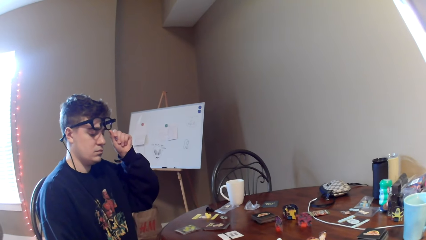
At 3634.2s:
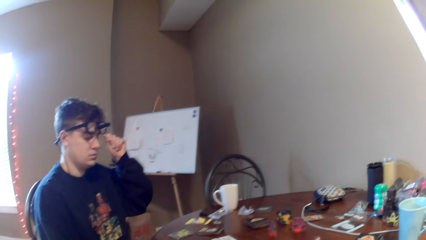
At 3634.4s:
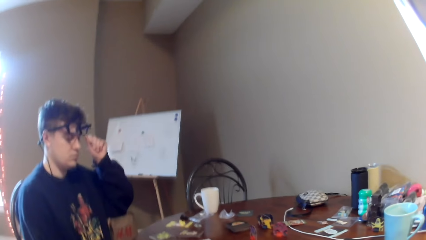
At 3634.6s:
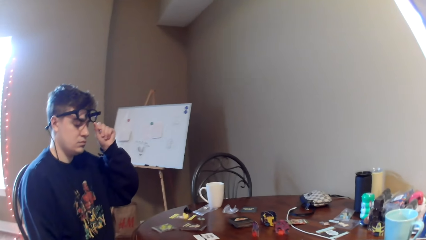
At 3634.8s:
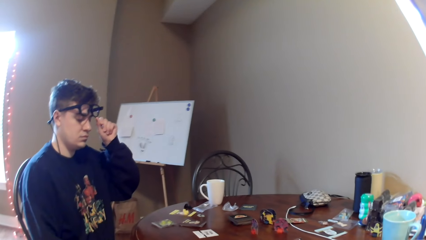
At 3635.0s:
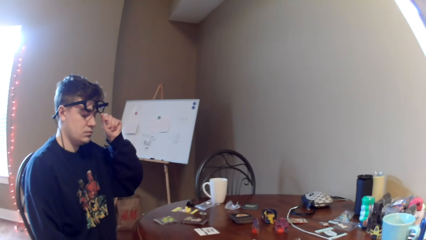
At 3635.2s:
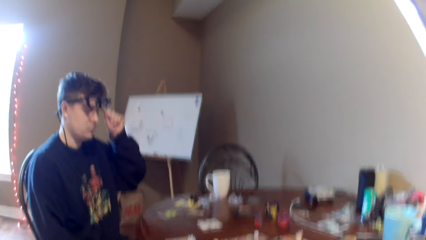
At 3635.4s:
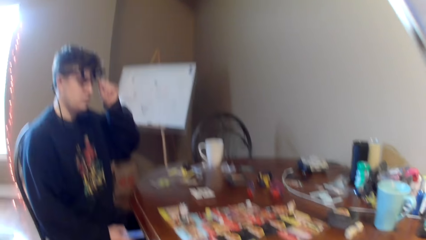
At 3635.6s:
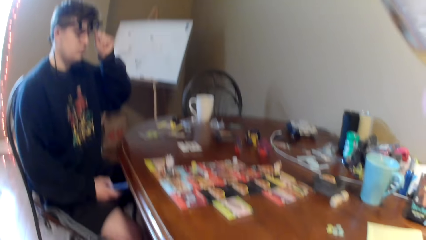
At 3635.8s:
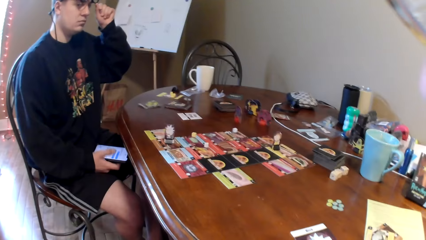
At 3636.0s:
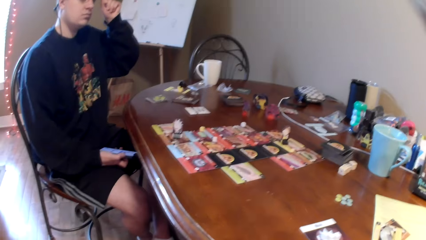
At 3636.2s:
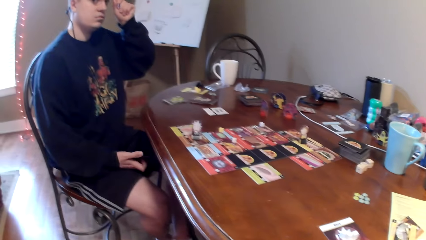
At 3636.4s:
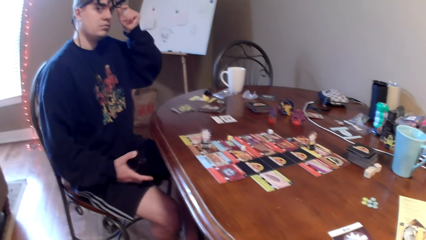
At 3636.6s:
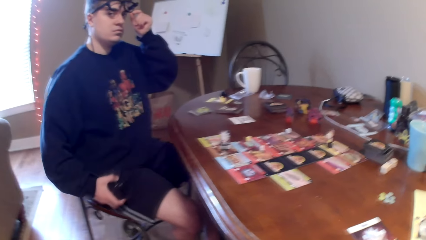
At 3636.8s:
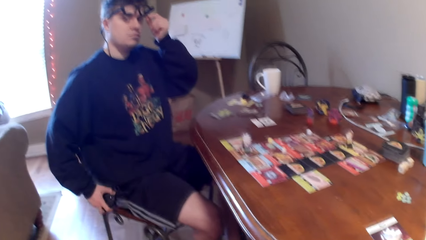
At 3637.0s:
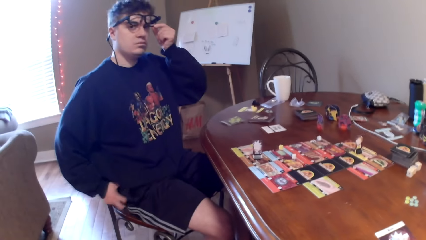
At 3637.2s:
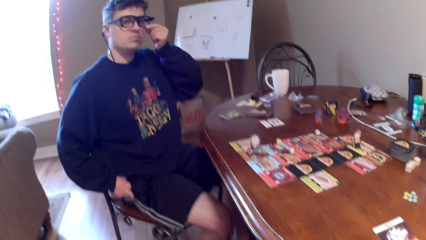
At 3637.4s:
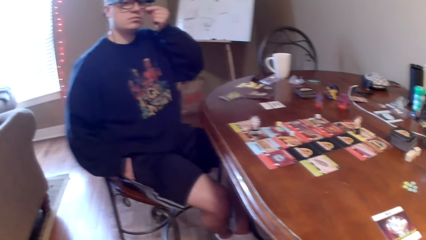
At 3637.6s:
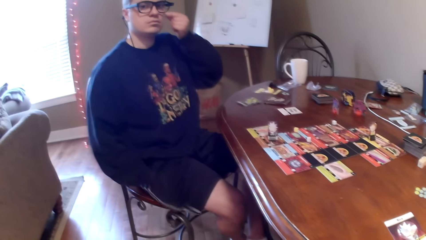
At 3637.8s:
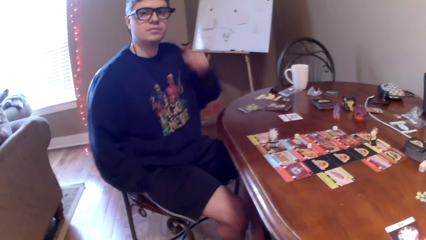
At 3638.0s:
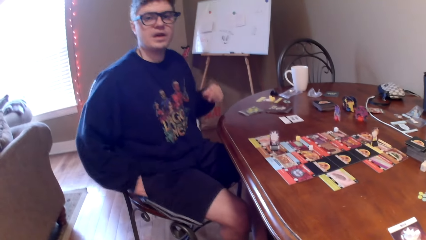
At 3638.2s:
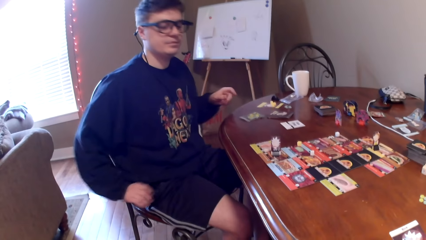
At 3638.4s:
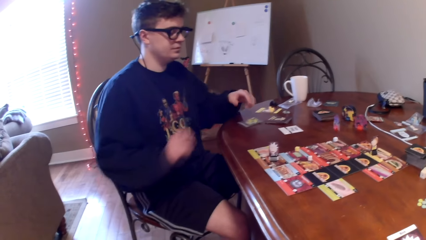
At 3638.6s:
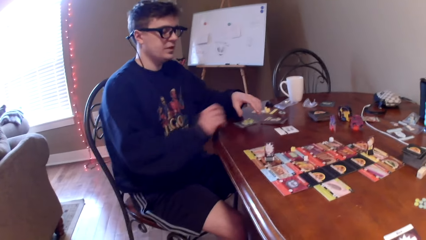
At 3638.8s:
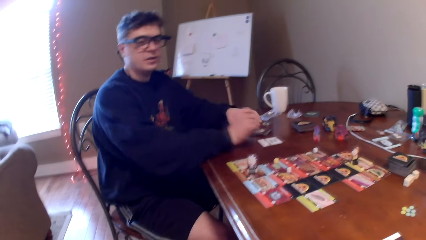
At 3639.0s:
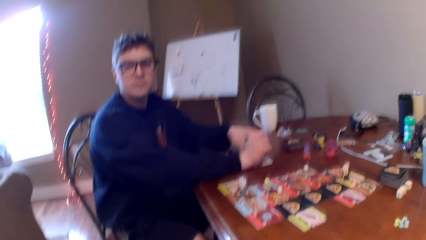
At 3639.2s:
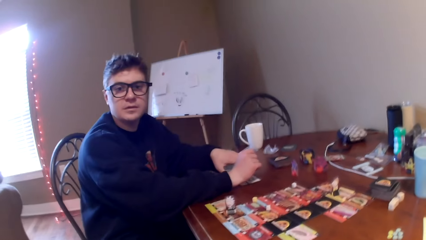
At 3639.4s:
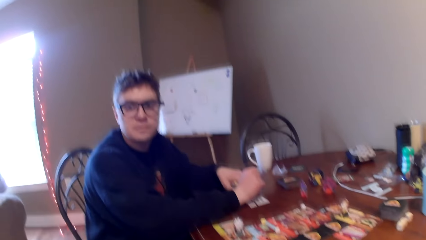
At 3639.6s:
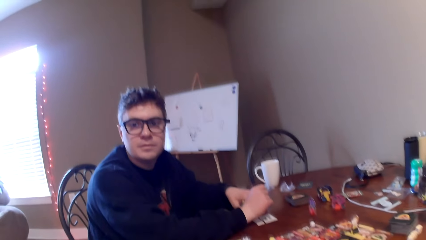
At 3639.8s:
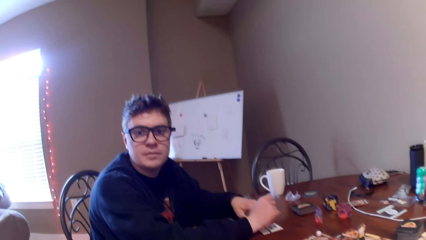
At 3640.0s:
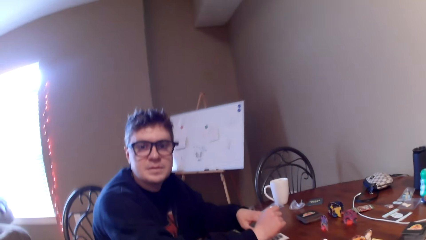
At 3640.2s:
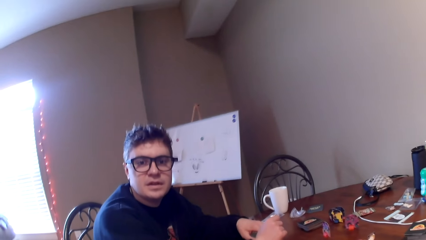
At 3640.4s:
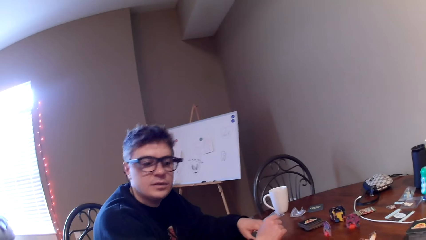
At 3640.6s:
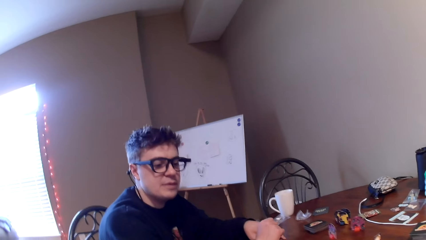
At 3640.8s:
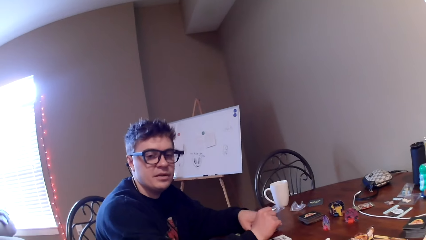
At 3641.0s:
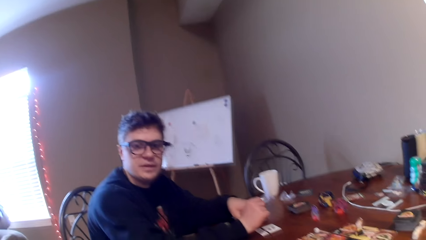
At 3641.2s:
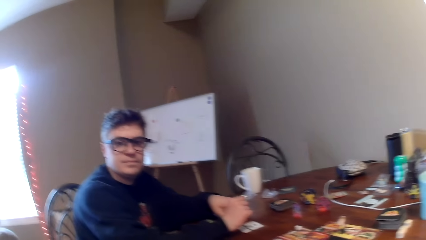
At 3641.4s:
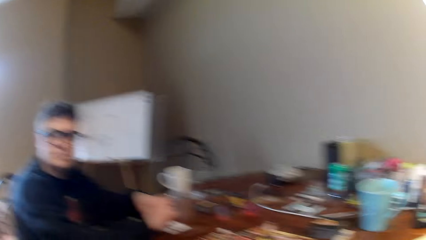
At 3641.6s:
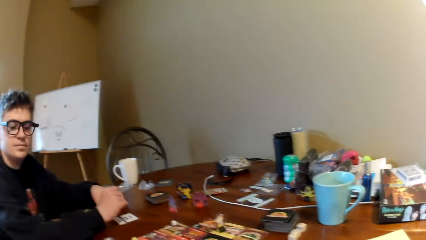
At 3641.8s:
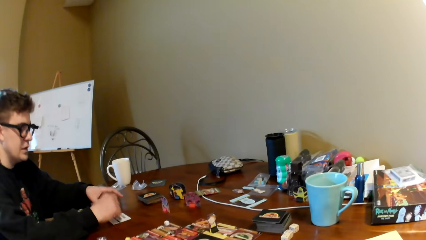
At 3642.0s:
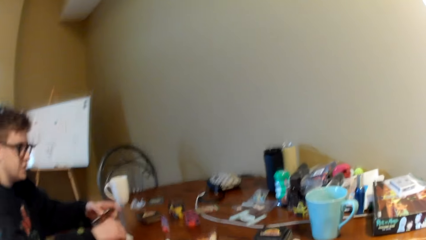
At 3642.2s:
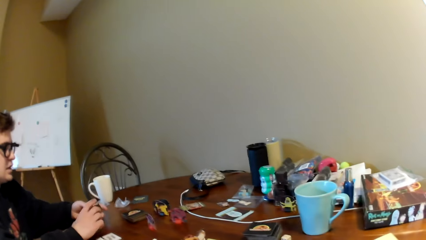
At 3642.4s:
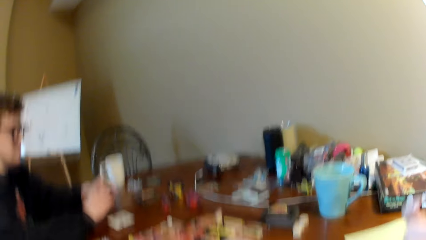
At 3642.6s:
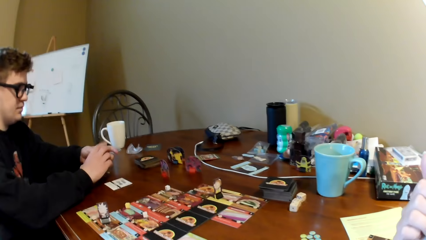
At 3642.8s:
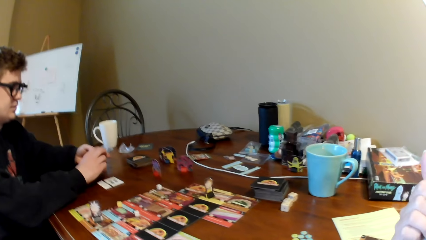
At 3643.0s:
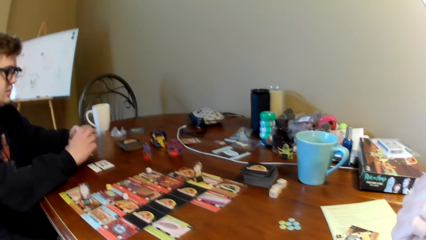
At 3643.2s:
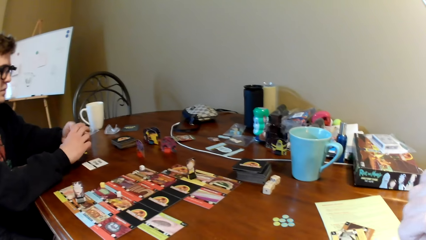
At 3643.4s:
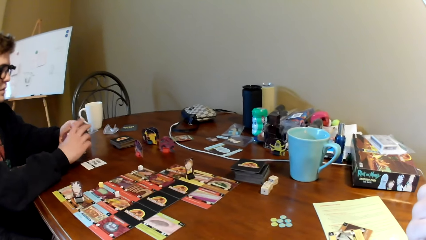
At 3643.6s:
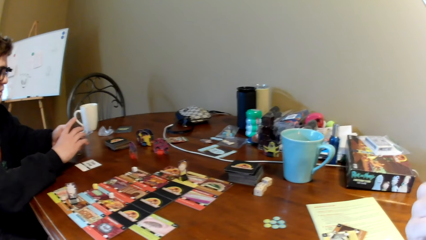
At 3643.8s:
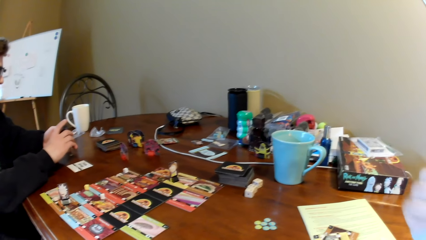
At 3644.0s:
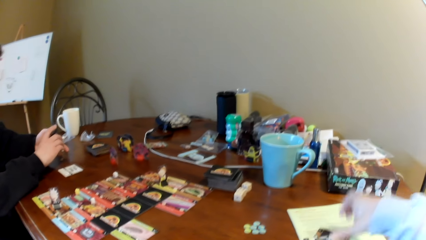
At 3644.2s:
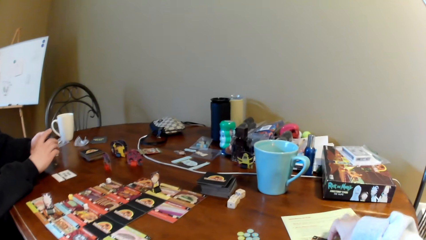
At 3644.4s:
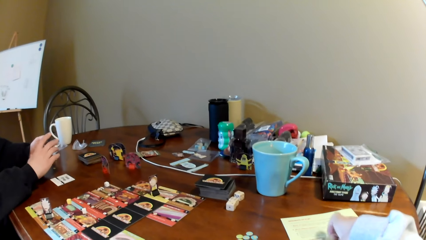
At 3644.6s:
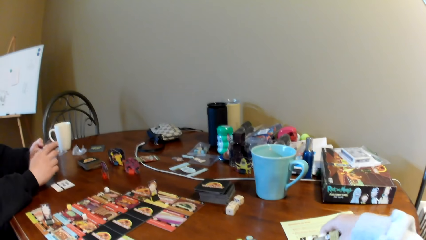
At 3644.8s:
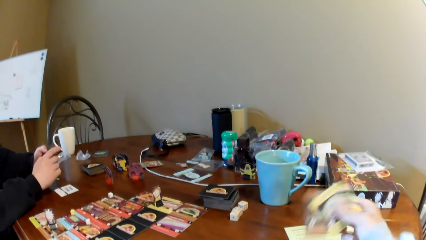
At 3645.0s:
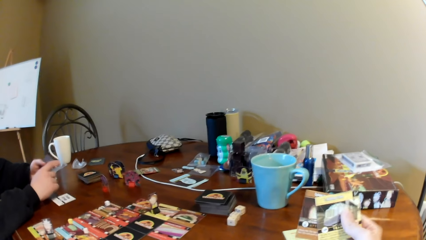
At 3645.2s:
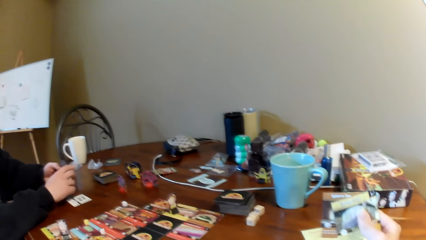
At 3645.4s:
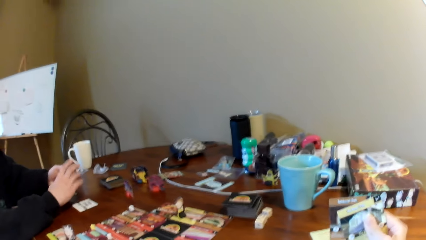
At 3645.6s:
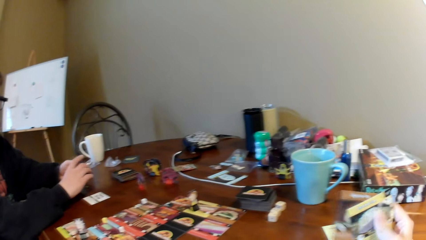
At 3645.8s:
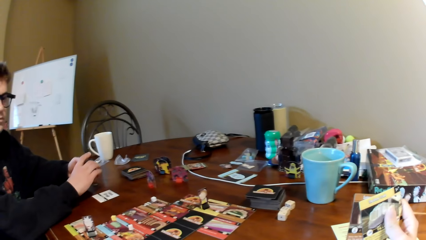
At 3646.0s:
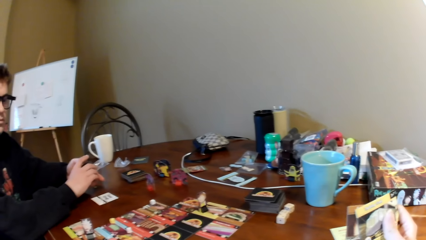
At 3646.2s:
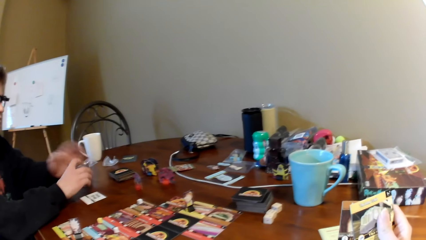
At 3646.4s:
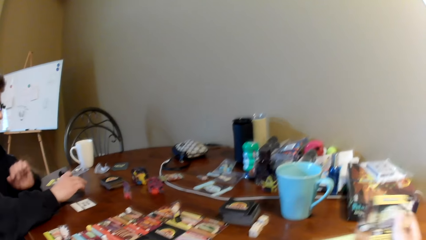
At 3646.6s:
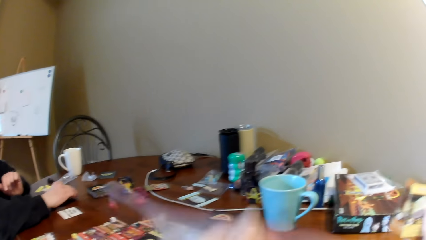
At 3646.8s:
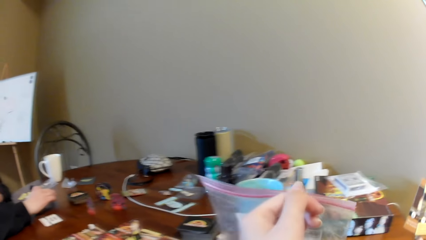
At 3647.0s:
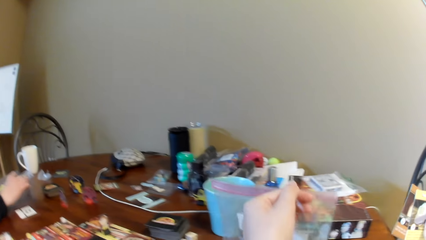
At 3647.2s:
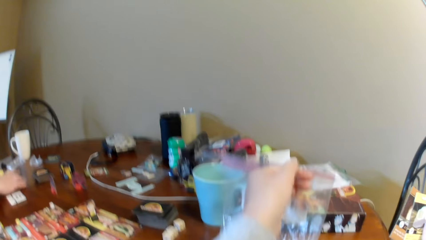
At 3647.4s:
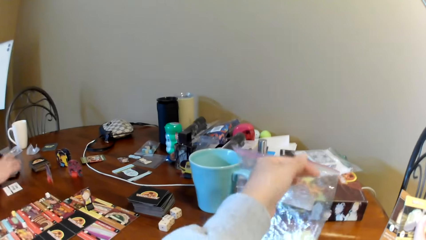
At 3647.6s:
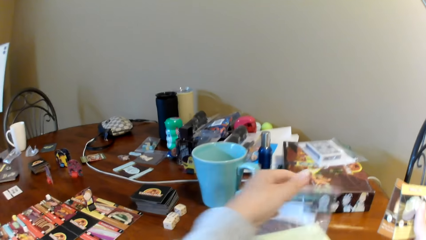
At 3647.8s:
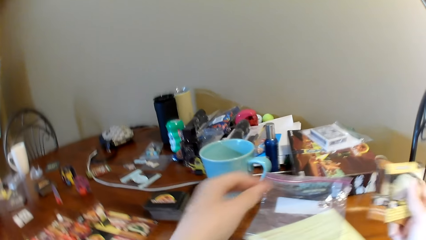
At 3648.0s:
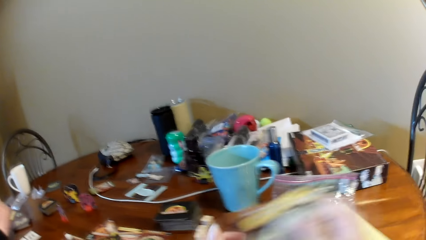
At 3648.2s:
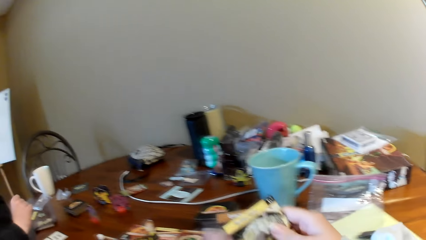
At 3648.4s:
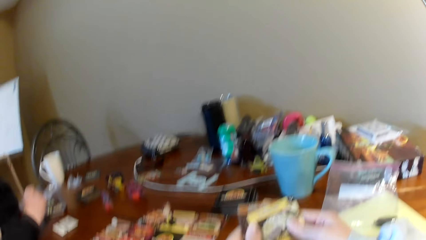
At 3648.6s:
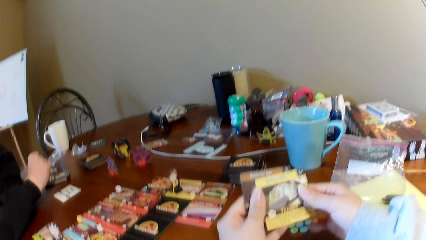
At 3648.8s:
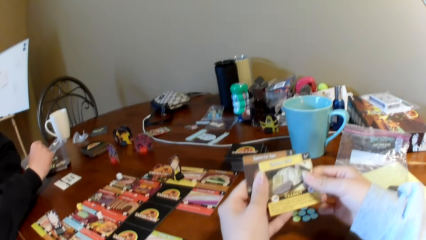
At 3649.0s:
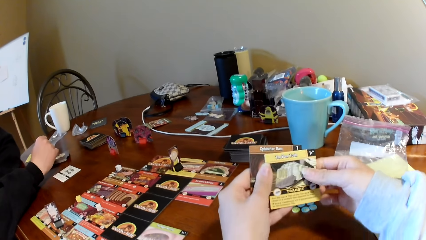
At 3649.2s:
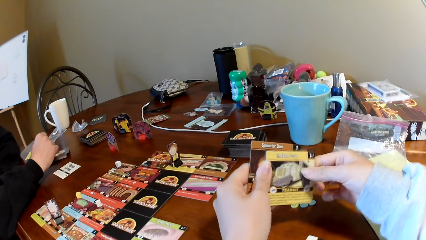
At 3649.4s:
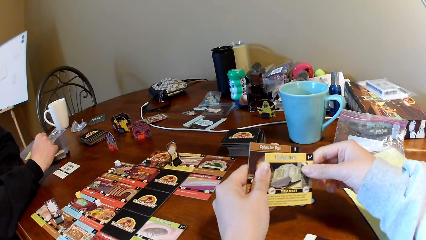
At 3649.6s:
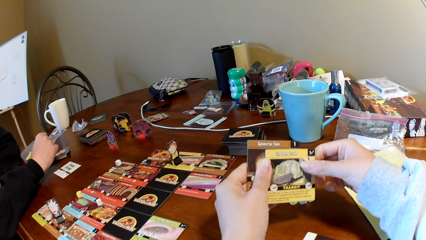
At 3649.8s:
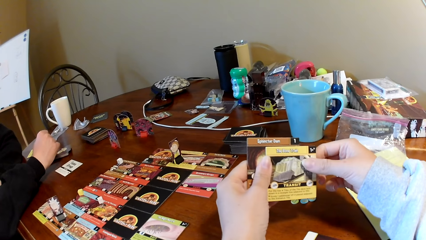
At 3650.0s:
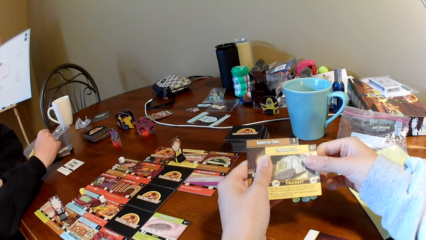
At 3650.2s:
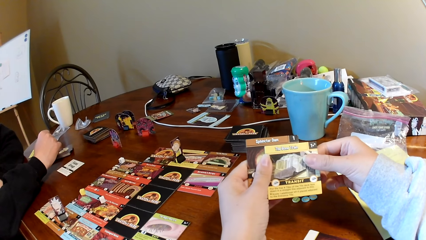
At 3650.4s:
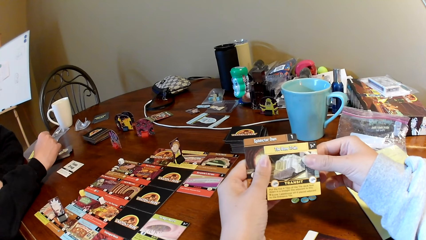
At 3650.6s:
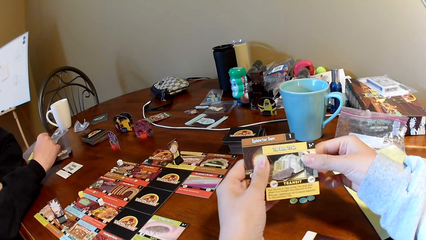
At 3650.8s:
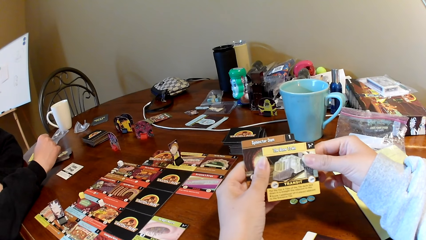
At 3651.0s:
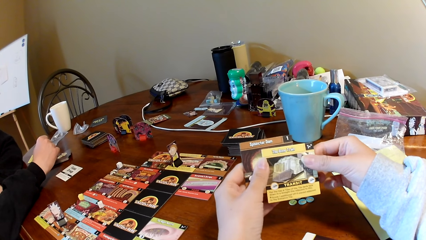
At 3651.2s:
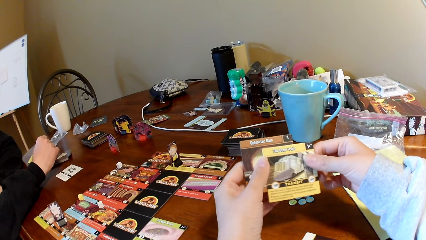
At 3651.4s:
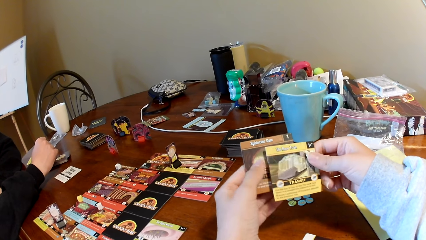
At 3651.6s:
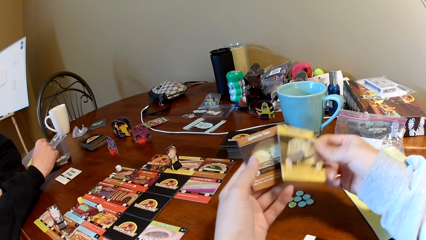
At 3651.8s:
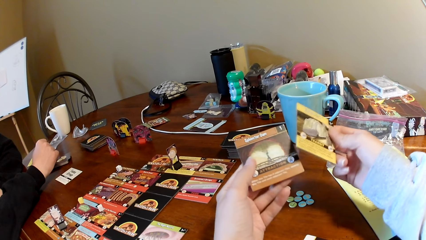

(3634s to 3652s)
The camera wearer looks at the cards on the table. A man operates the phone and puts the phone in the pocket. The man talks to the camera wearer. The man picks up cards on the table. The camera wearer converses with the man. They pick up the cards on the table. They hold the cards on the hand. They put the sachet on the table. They look at the cards on the hands.
